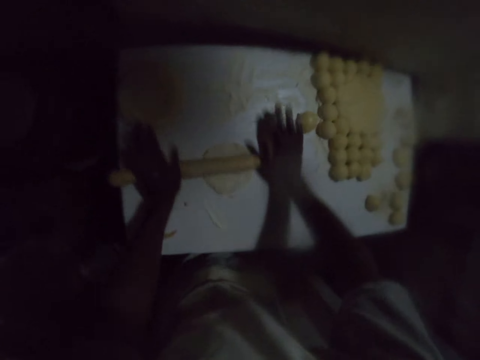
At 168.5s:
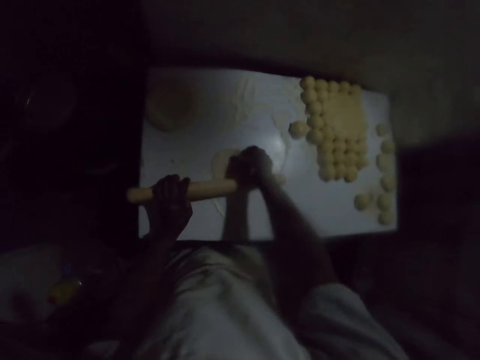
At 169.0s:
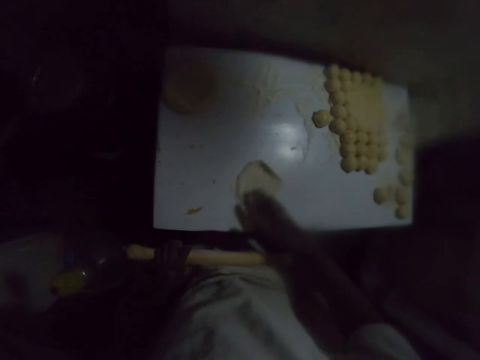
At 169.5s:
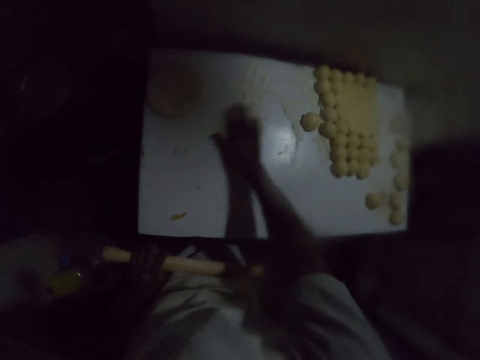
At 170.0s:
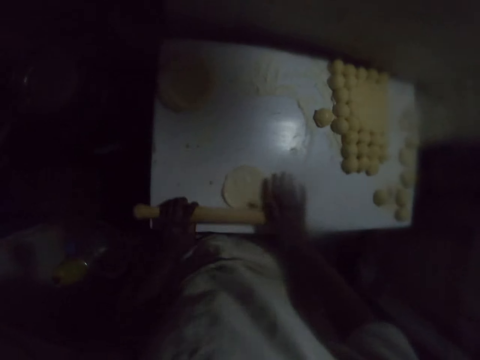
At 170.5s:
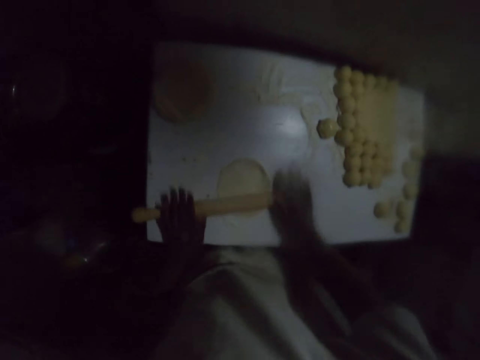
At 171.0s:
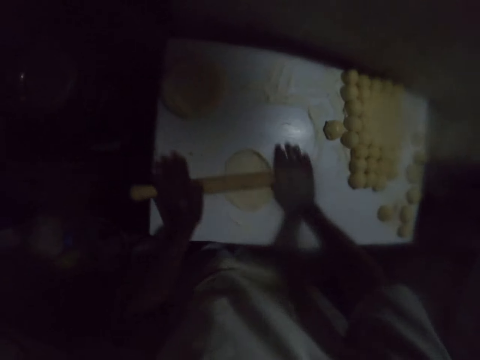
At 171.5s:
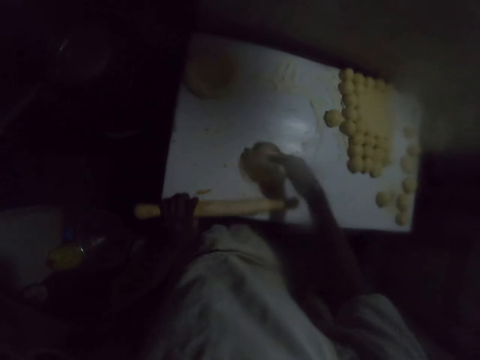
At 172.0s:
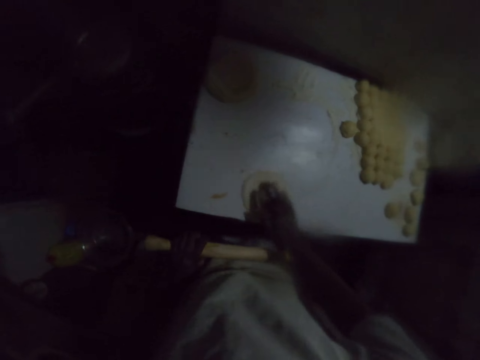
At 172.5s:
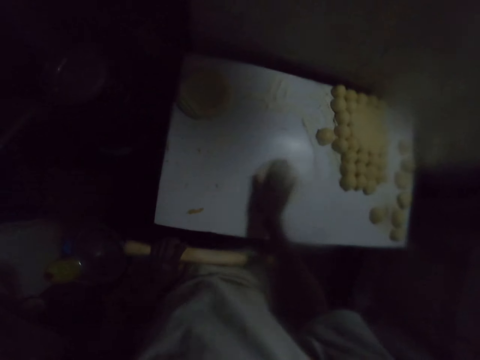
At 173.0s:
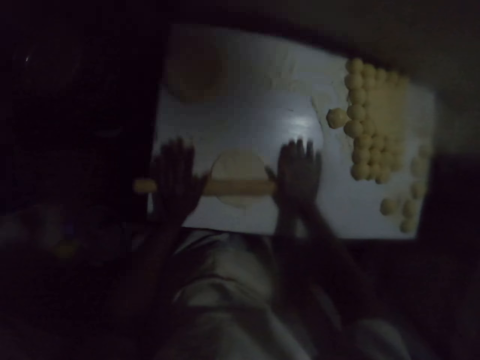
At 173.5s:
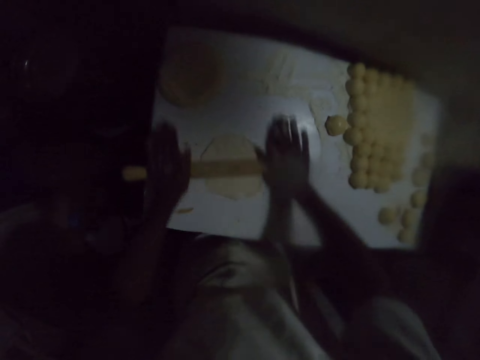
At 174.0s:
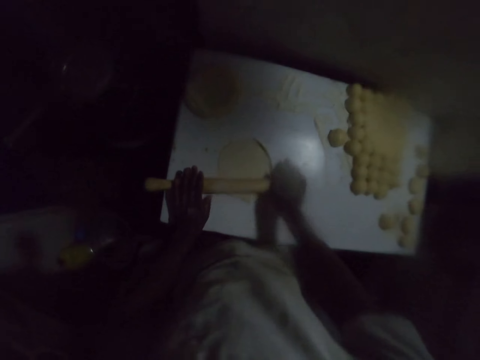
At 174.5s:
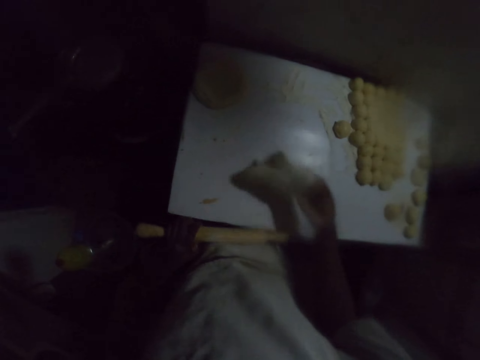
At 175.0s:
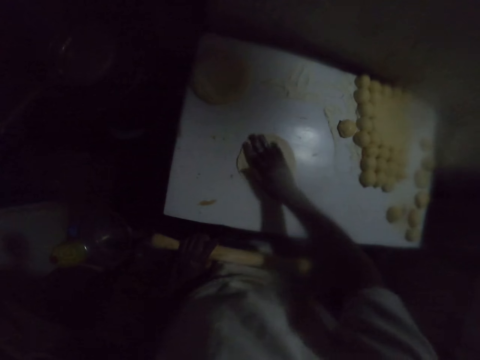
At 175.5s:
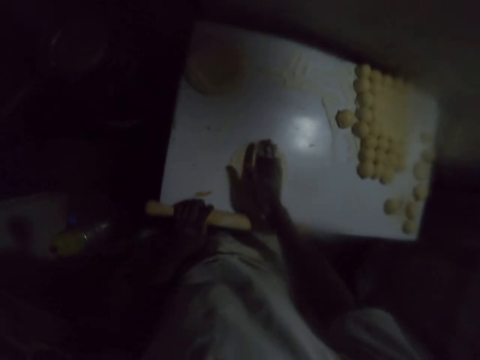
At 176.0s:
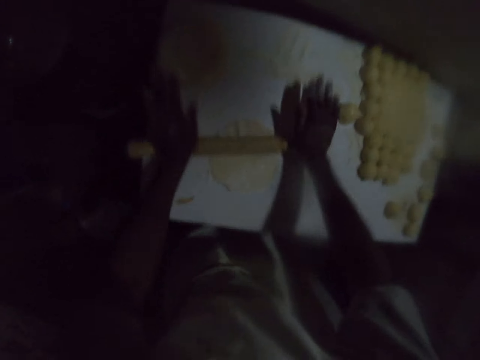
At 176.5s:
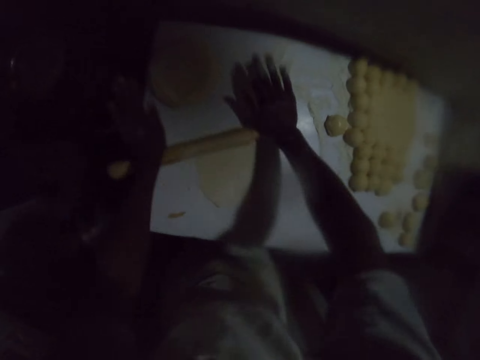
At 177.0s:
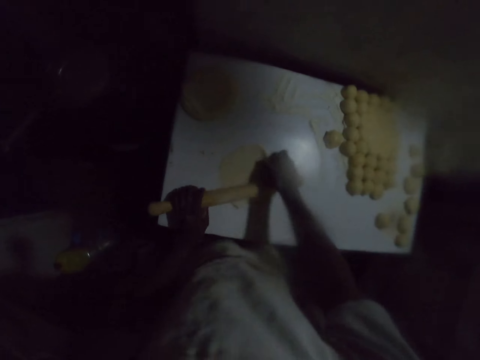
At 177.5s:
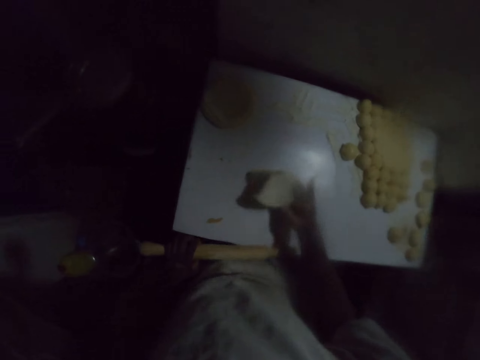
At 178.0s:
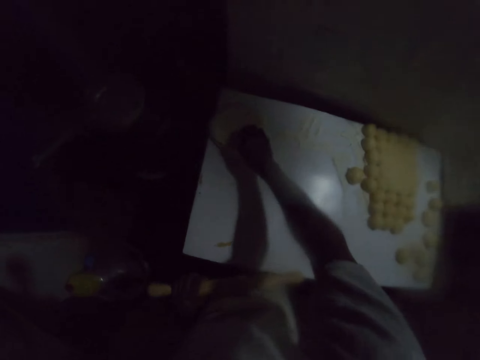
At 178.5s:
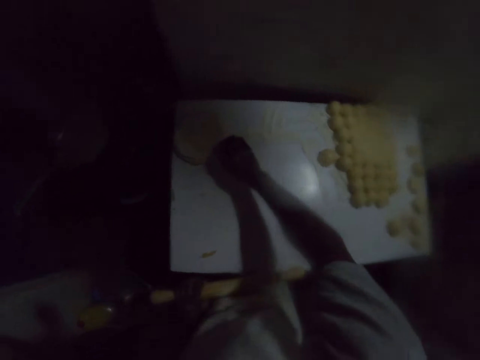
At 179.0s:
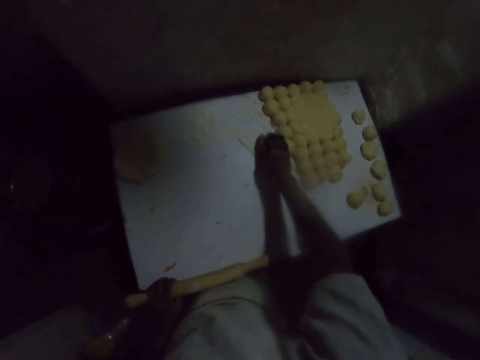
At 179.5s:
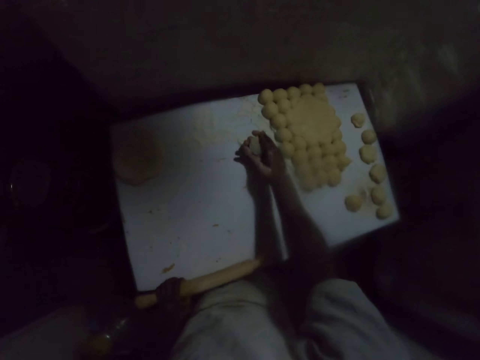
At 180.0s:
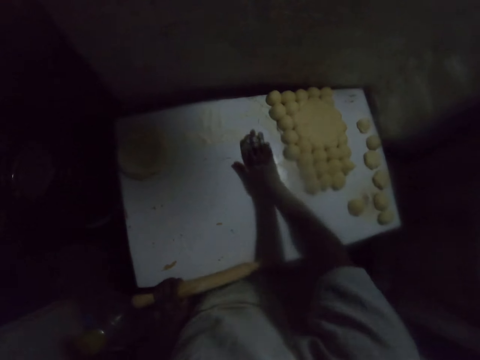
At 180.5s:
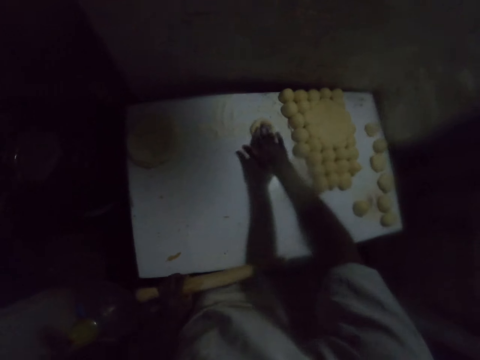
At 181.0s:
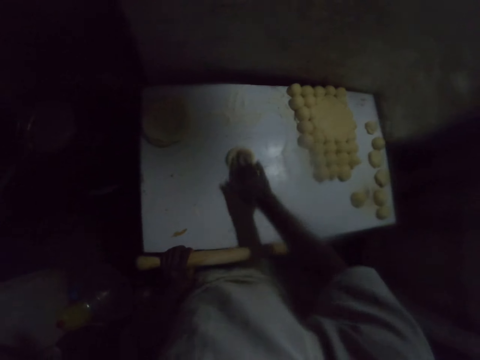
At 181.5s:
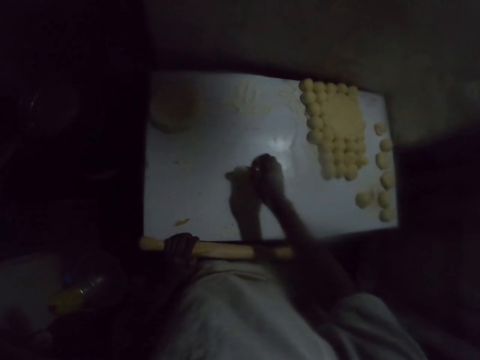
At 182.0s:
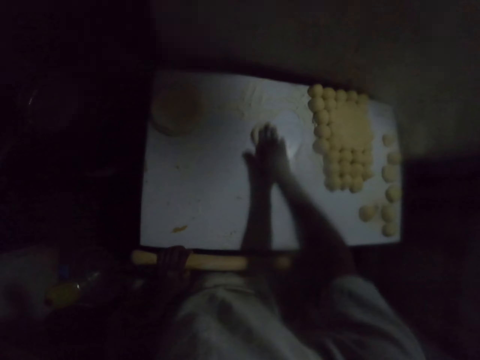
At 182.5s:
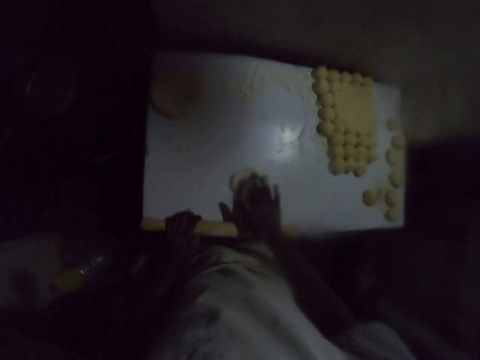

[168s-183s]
The camera wearer rolls the dough and flips the dough. They rub the dough on the table, roll the dough, and flip the dough. They rub the dough on the table, roll the dough, and flip the dough. They rub the dough on the table, roll the dough, and put the dough aside. They pick up the dough and rub the dough on the table.

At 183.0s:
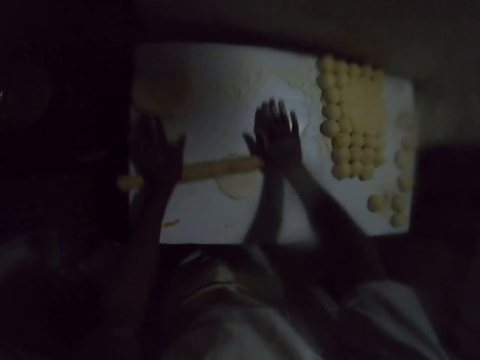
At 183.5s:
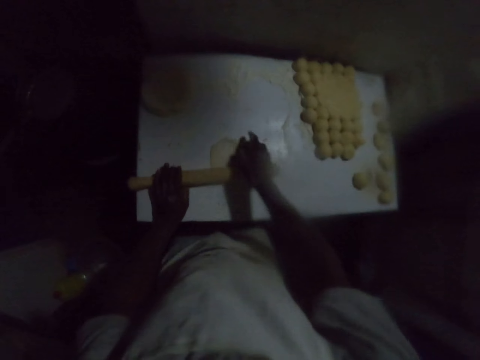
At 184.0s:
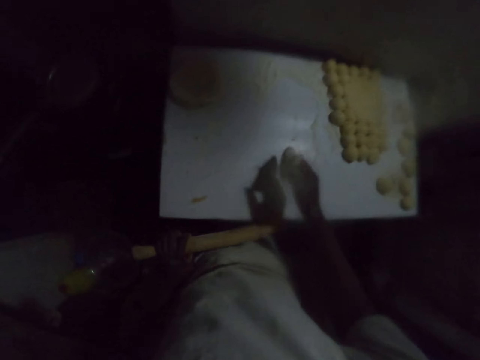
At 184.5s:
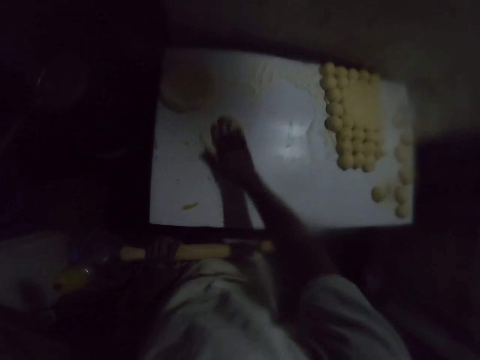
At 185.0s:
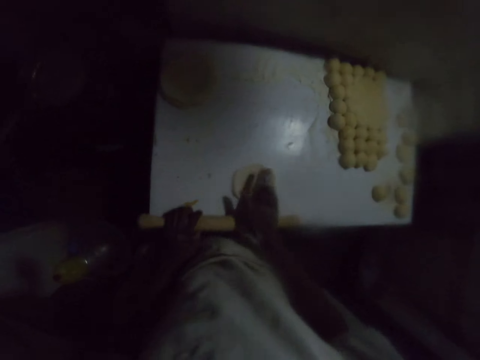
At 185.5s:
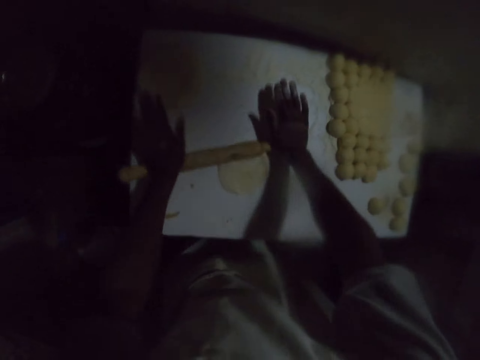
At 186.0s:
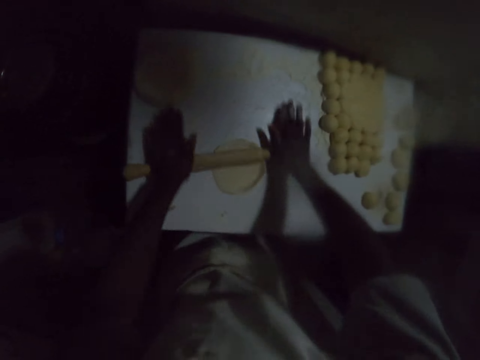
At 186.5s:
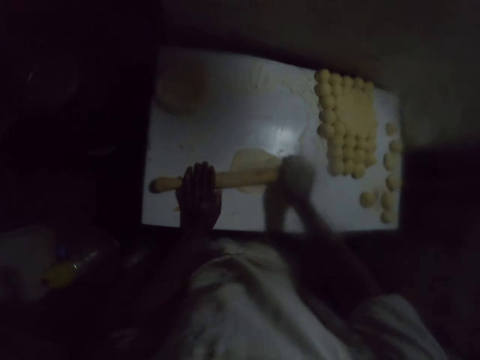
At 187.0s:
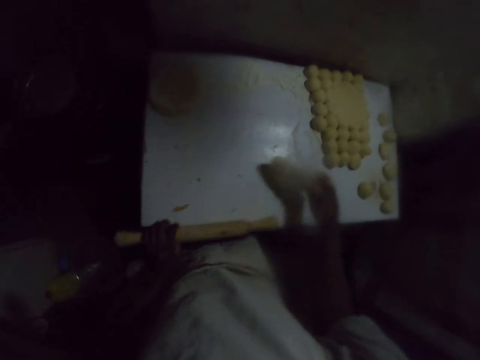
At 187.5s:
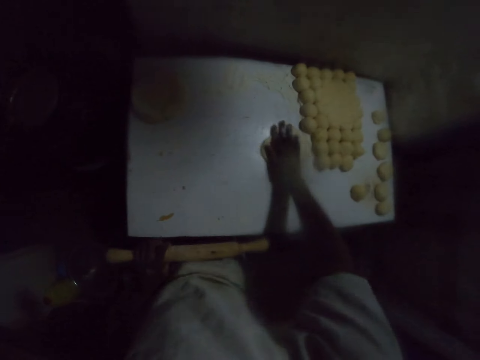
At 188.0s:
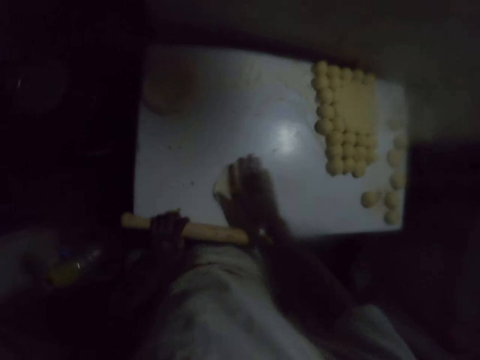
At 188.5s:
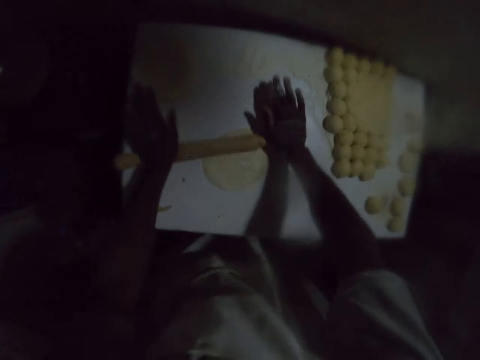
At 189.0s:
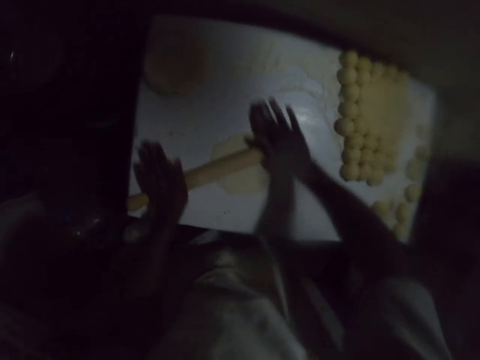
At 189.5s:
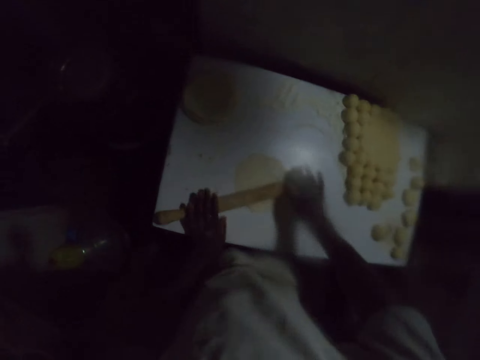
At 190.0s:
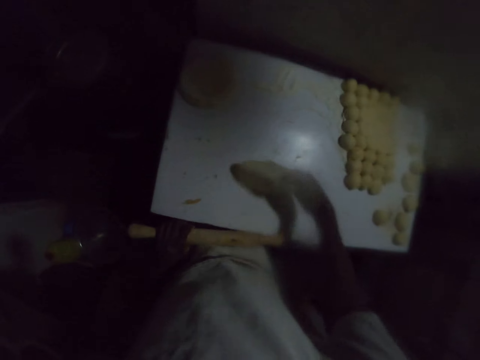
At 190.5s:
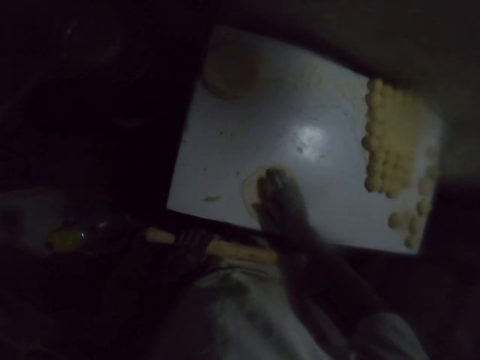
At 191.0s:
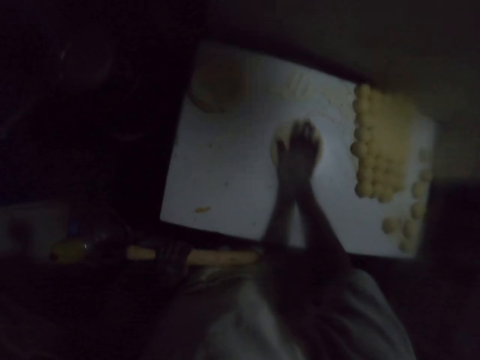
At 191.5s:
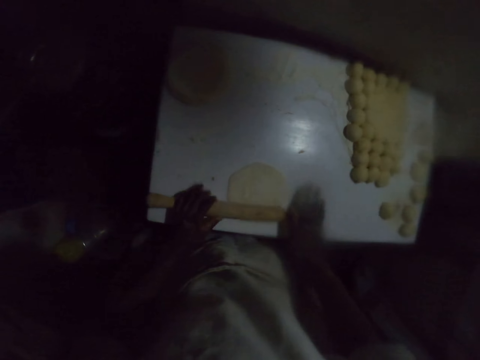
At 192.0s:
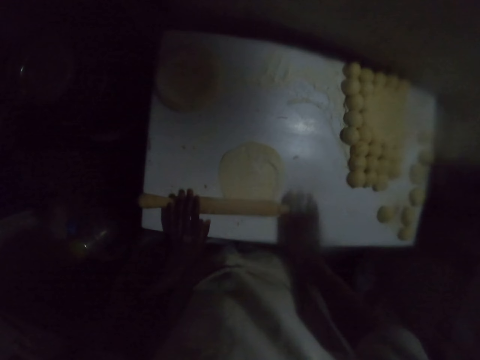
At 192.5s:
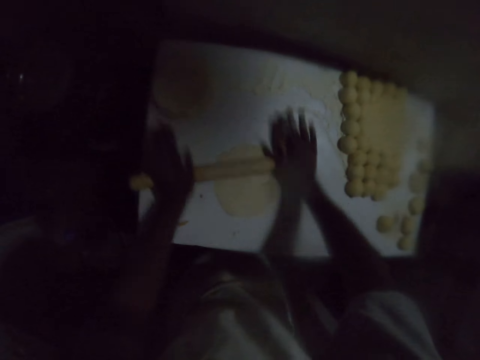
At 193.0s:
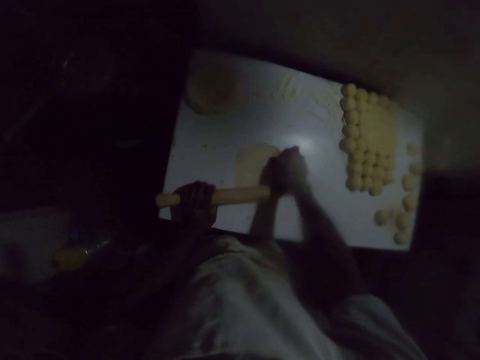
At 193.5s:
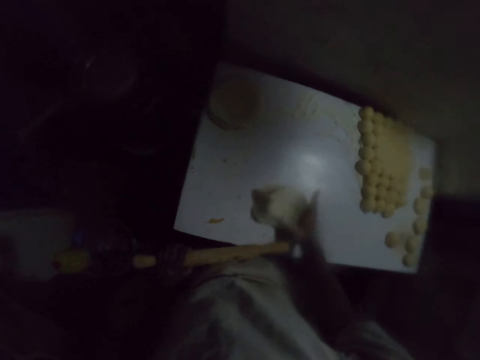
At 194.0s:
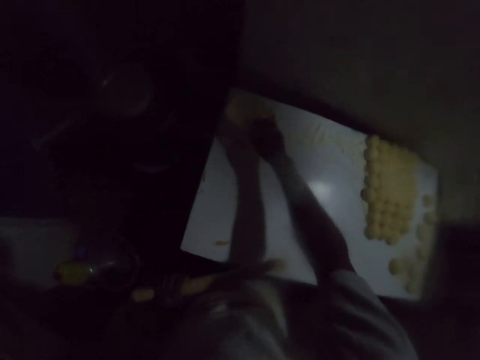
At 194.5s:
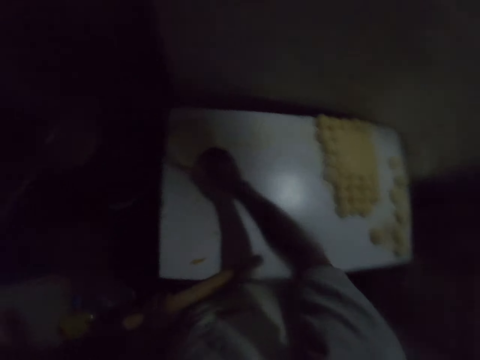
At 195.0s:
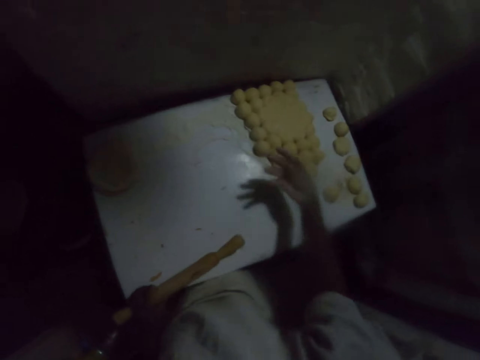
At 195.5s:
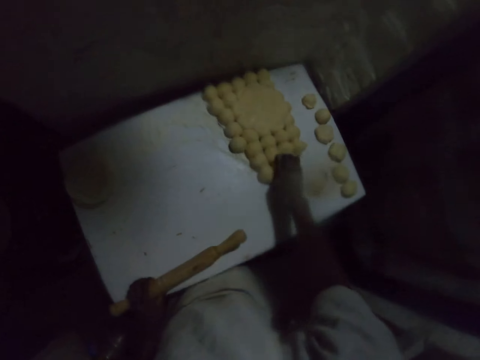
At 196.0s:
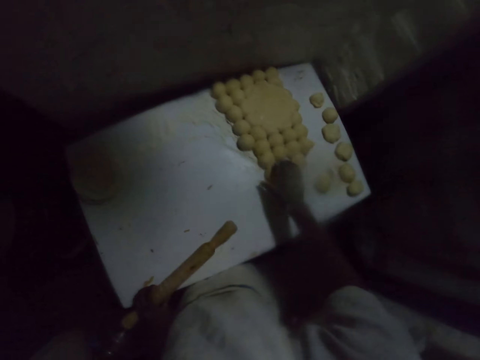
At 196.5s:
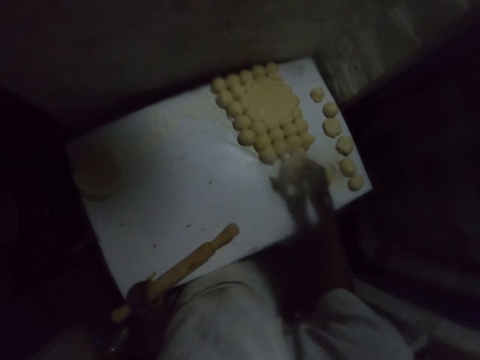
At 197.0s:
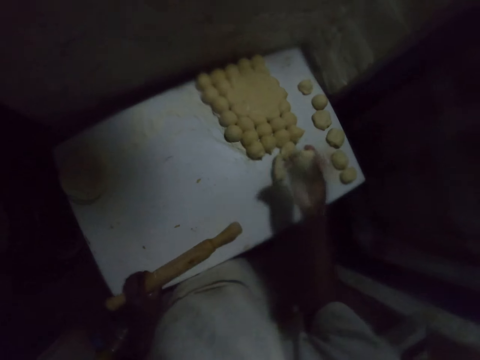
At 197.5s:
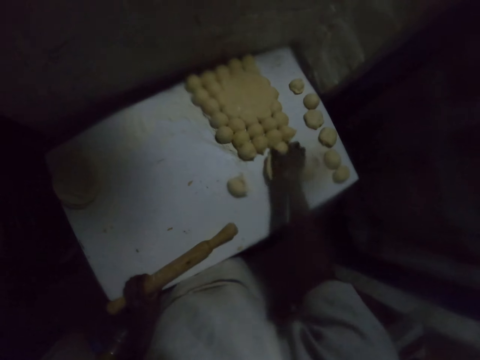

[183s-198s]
The camera wearer rolls the dough and flips the dough. They rub the dough on the table, roll the dough, and flip the dough. They rub the dough on the table, roll the dough, and flip the dough. They rub the dough on the table, roll the dough, and put the dough aside. They pick up the dough.
